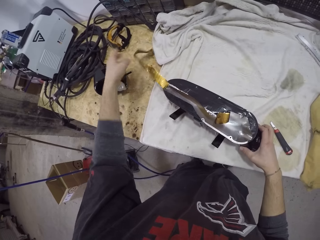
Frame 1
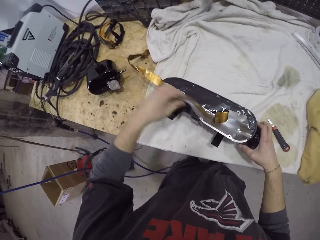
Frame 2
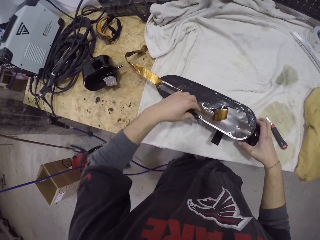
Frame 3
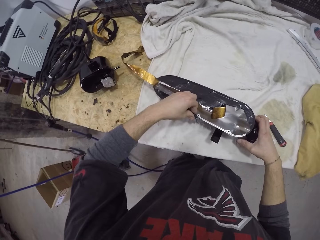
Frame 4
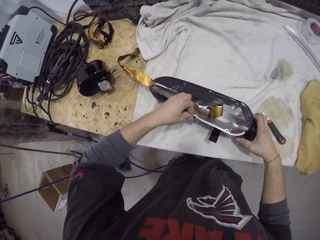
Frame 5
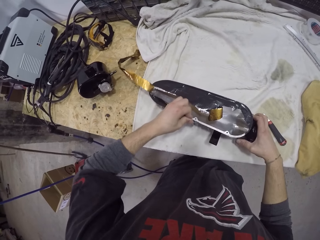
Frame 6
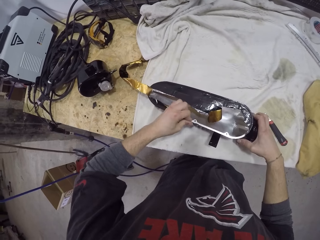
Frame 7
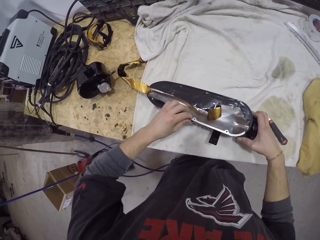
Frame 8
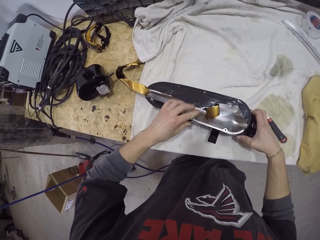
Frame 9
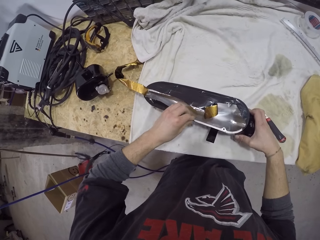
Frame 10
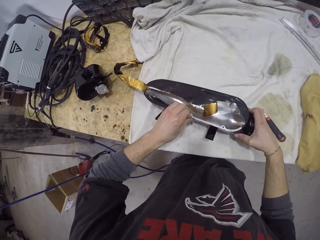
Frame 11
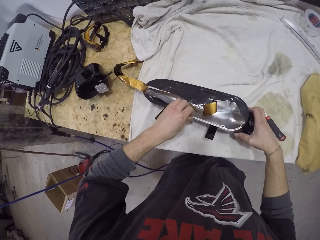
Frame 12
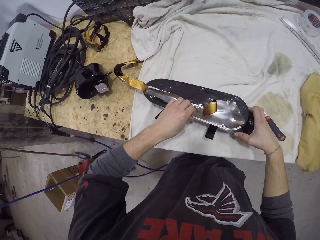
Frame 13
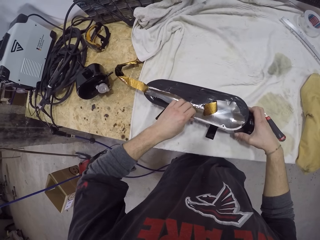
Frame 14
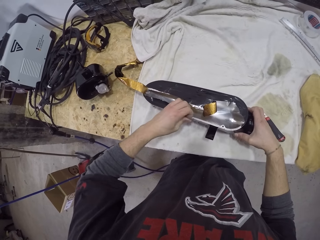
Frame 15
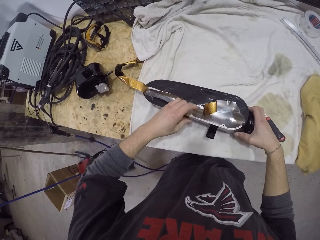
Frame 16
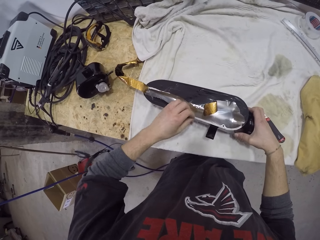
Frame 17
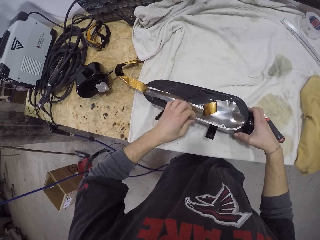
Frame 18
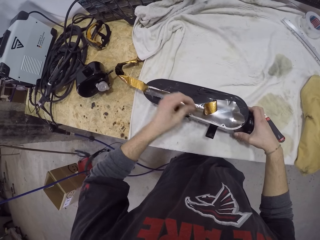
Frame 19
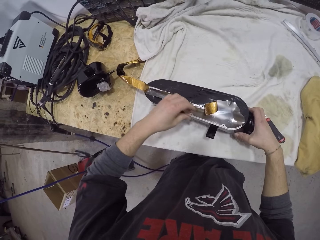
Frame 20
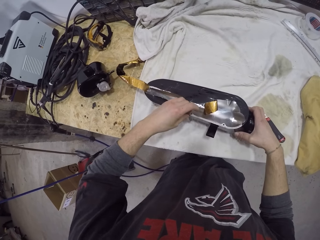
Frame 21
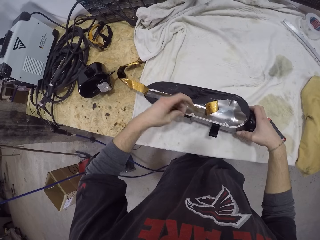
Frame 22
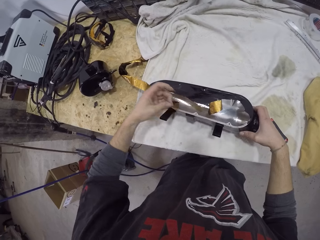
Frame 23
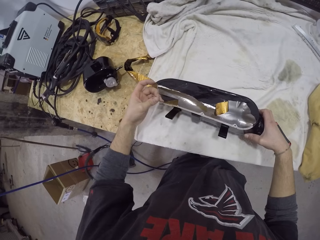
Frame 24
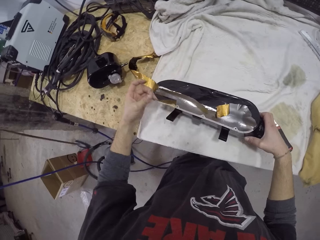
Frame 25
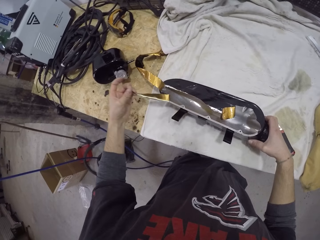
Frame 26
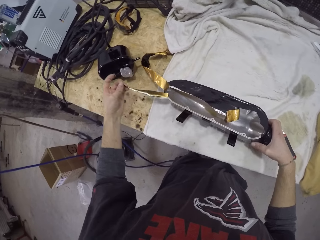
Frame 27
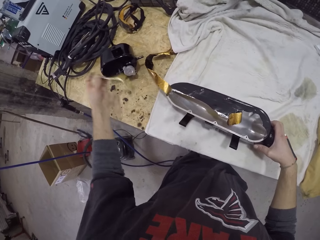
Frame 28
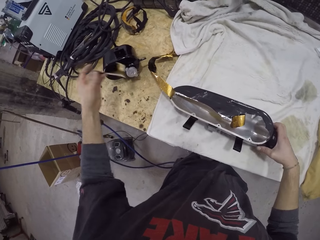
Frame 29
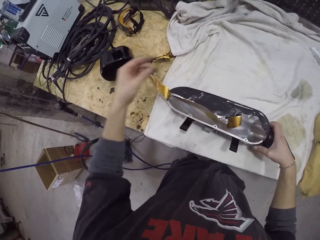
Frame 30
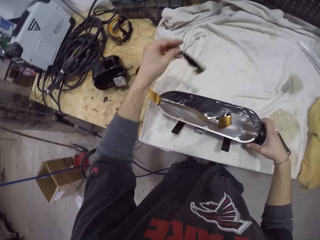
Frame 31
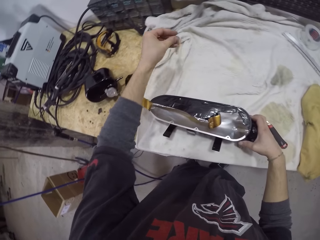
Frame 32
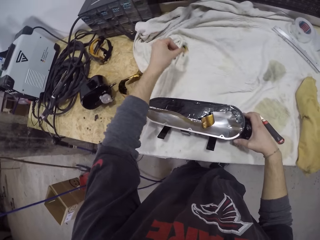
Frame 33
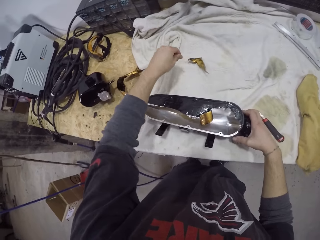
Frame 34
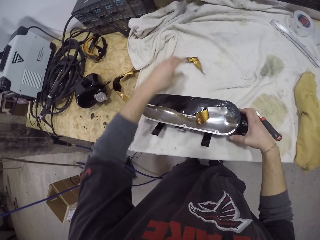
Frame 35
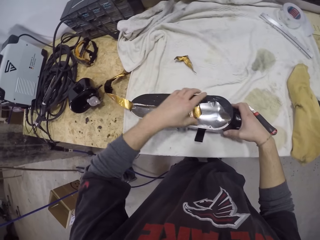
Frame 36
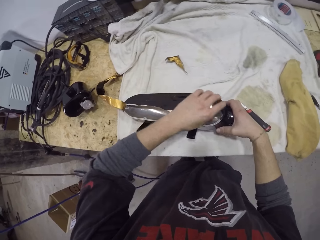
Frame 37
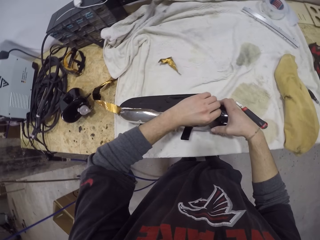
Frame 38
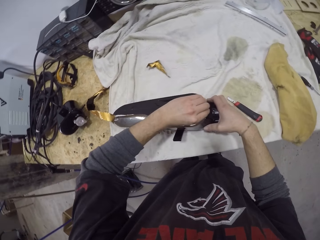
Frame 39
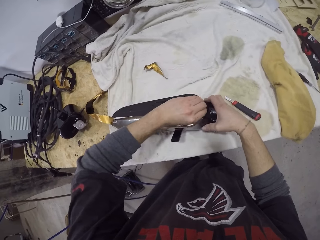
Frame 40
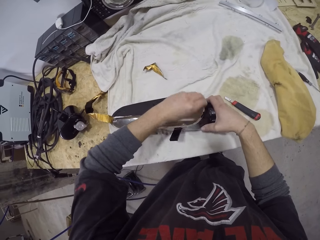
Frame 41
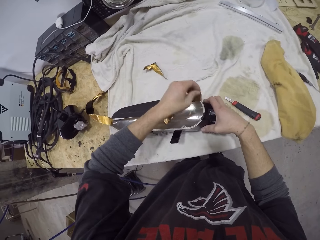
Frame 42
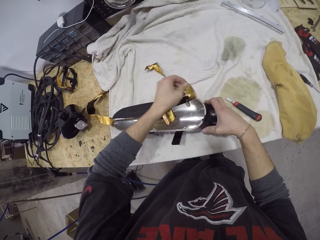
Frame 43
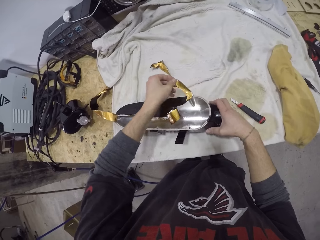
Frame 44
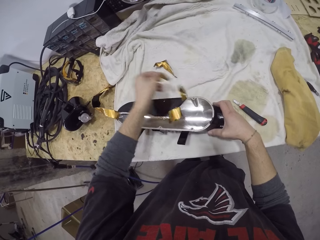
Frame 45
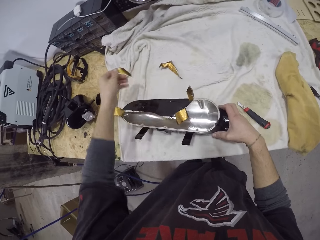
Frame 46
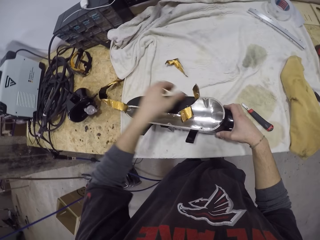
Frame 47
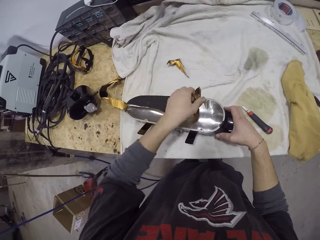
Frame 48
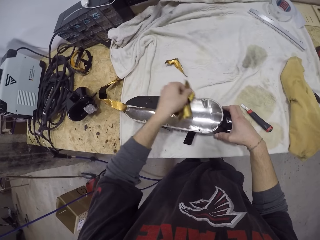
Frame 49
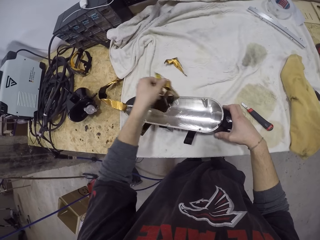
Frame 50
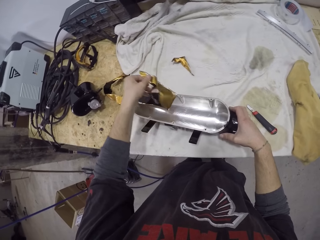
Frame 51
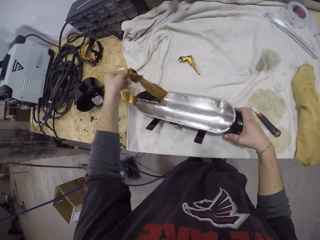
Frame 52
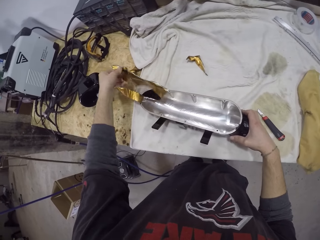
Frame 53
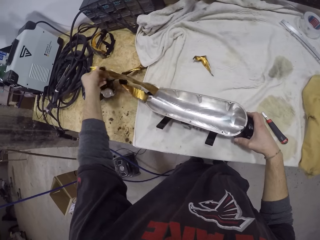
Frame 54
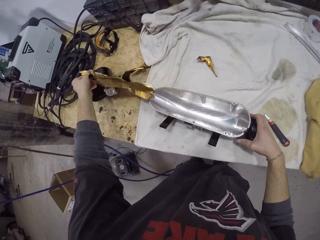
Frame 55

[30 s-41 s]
The camera wearer peels the shrink film from the streetlamp with his right hand. He drops the shrink film in his left hand on the table. He peels the shrink film from the streetlamp with his right hand.

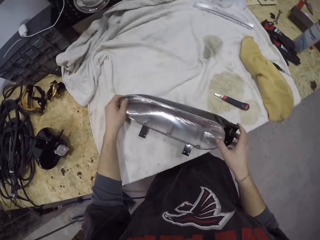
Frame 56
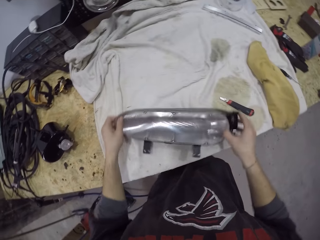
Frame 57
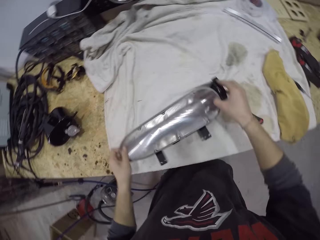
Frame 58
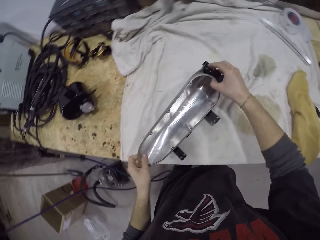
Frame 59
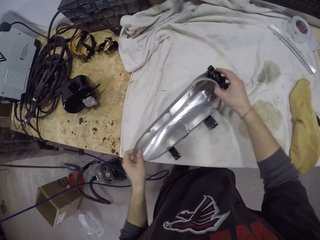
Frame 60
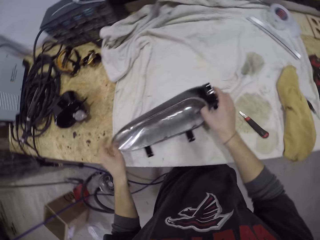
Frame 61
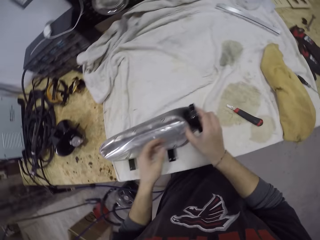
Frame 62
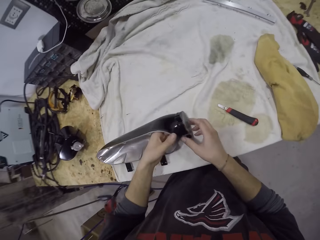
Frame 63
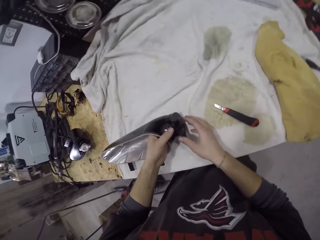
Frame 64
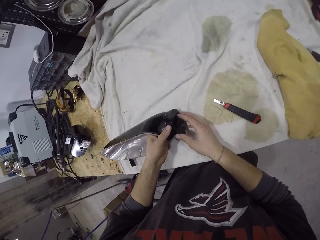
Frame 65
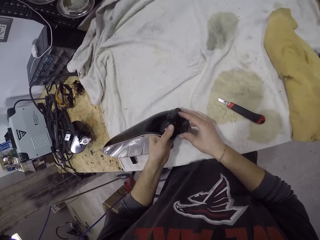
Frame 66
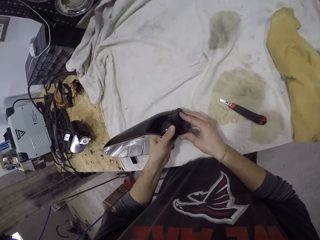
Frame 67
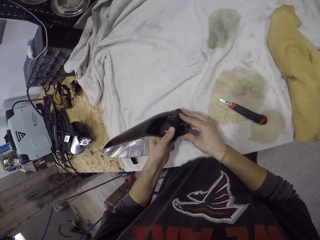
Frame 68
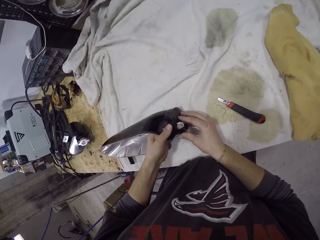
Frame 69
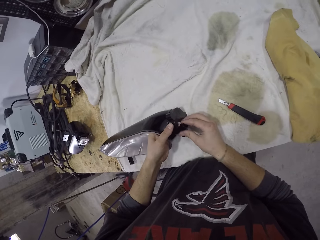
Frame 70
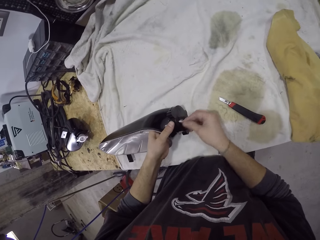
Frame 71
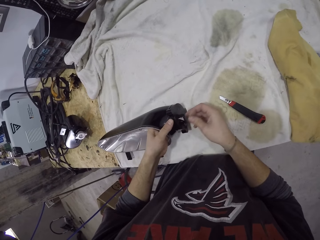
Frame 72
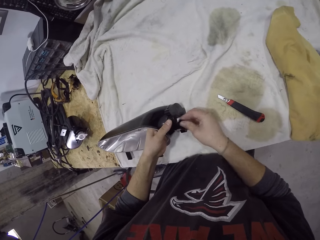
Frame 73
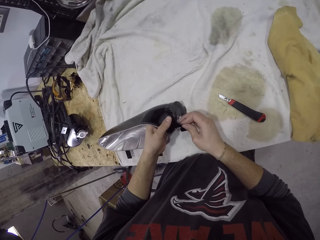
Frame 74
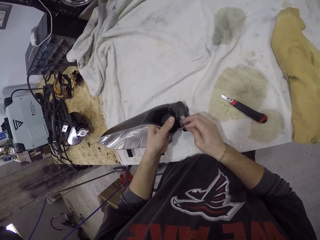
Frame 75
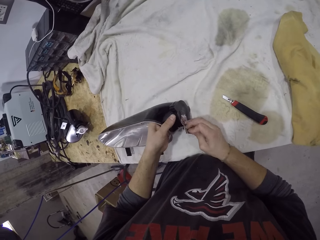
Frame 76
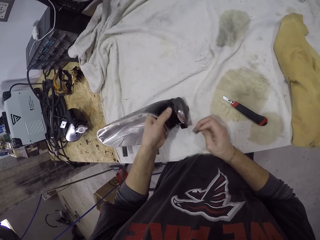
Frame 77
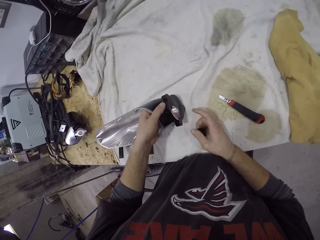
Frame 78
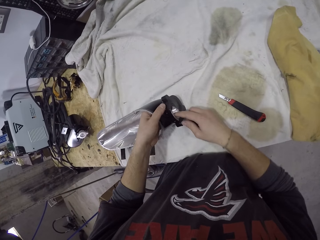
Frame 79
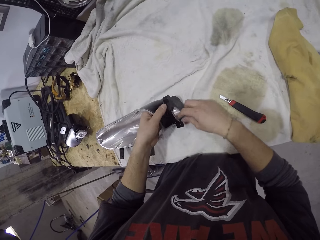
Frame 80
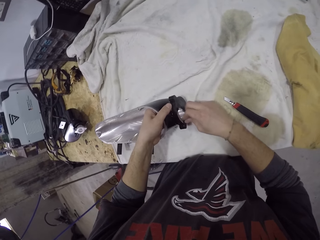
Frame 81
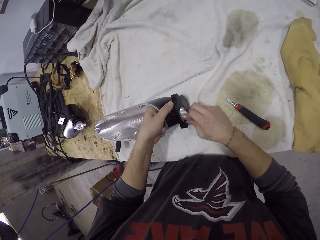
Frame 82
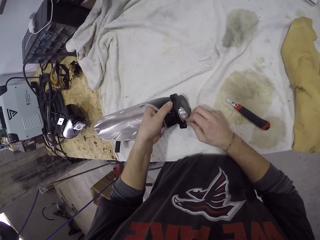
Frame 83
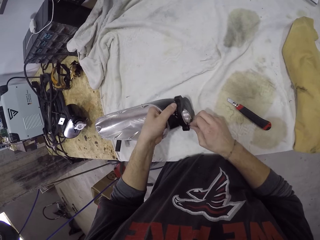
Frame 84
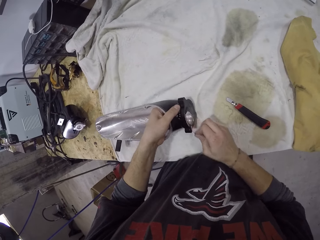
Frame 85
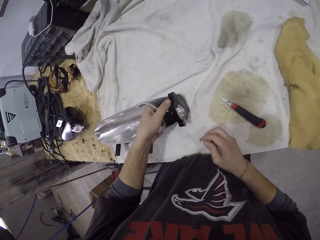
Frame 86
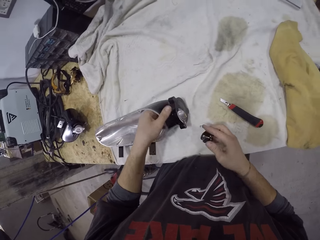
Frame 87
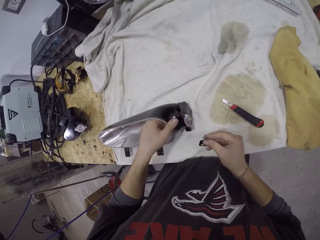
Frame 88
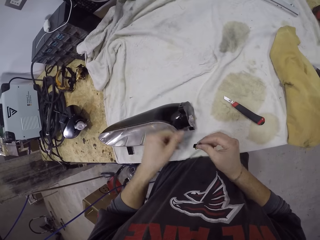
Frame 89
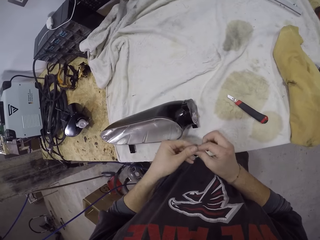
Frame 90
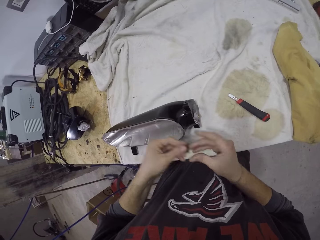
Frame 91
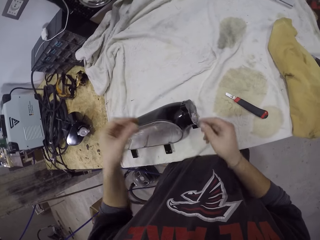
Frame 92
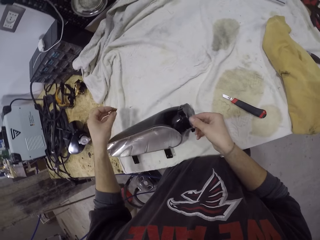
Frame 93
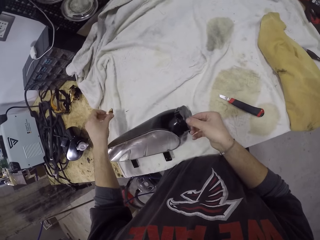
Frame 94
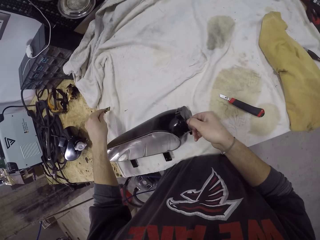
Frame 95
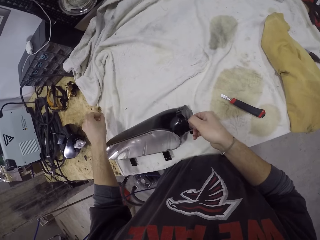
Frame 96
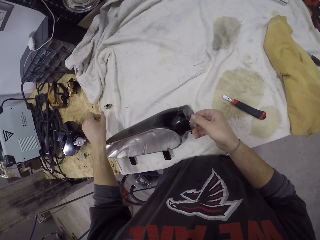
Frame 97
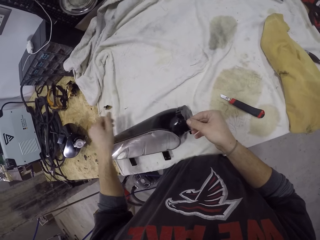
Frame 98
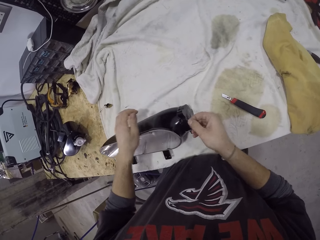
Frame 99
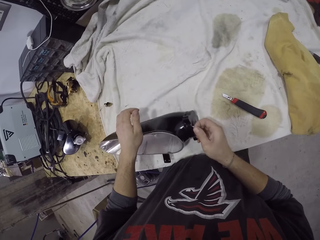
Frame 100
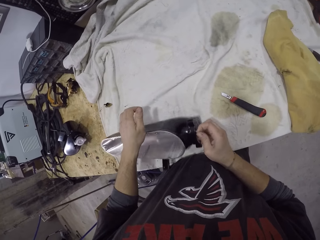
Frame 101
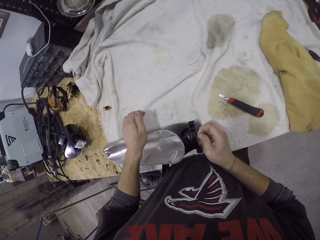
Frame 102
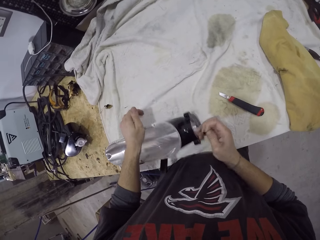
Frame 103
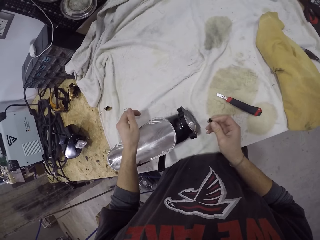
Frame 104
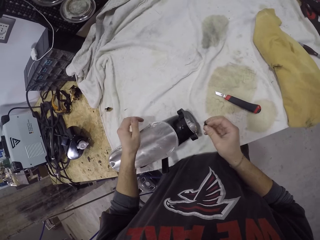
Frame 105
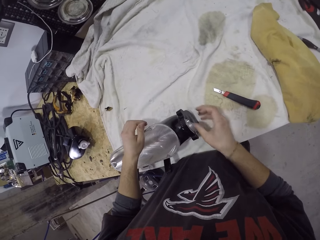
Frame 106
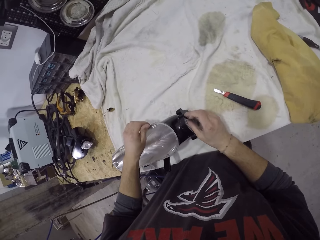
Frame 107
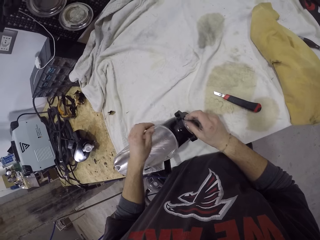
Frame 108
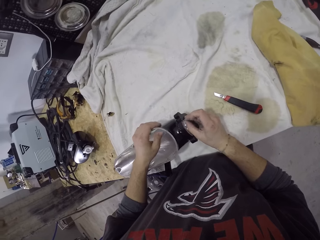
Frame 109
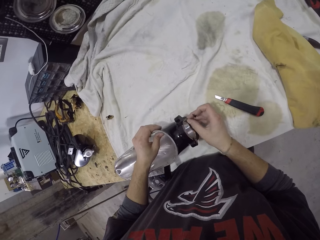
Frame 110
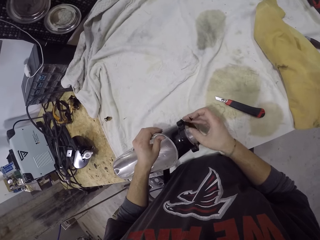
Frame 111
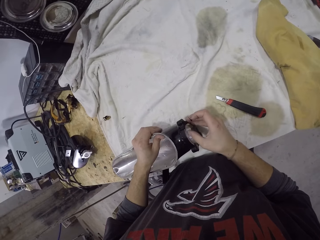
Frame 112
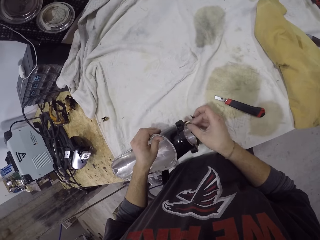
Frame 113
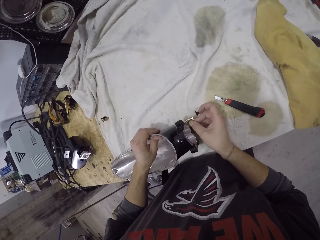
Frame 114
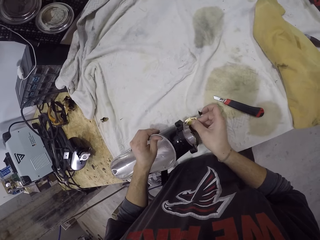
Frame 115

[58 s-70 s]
The camera wearer adjusts the streetlamp or mirror casing on the table with both hands. He holds the mirror casing with both his hands. He peels the shrink film or paper from the streetlamp with his right hand. He presses on the paper with his hand. He passes the shrink film in his right hand to his left hand. He drops the shrink film in his left hand on the table. He holds the streetlamp with his left hand. He peels the shrink film from the streetlamp with his right hand.
